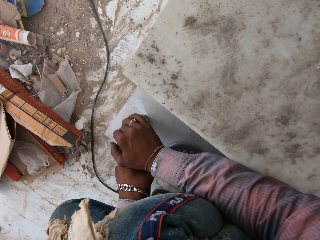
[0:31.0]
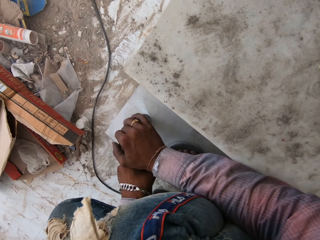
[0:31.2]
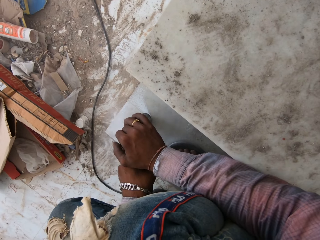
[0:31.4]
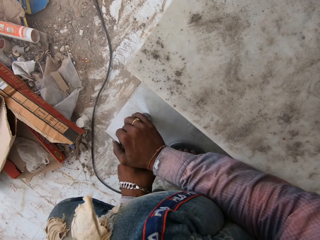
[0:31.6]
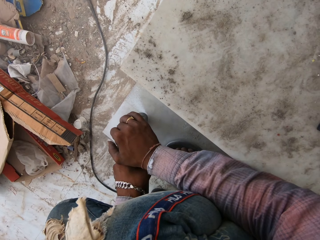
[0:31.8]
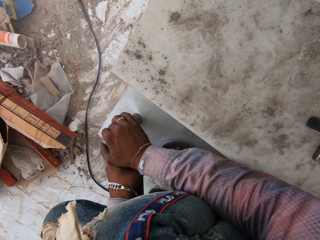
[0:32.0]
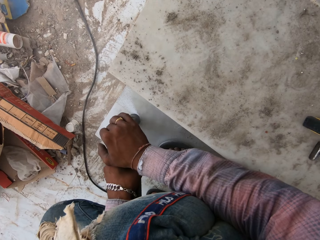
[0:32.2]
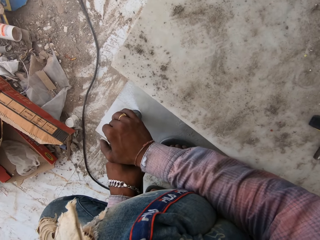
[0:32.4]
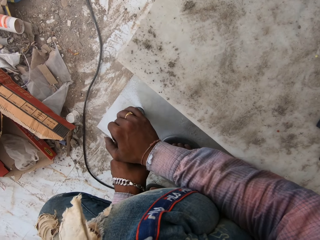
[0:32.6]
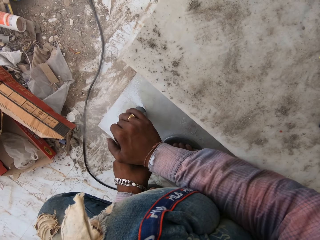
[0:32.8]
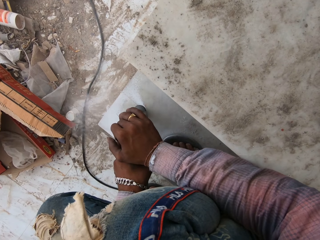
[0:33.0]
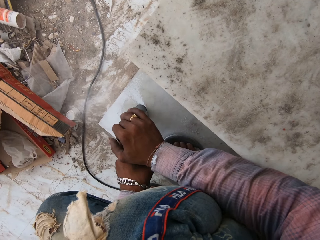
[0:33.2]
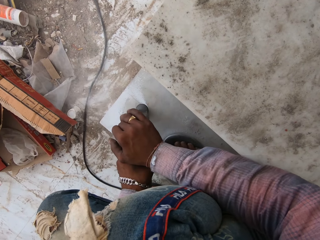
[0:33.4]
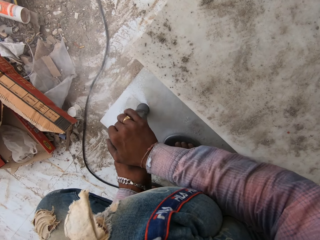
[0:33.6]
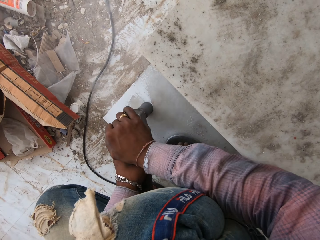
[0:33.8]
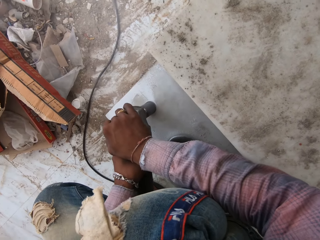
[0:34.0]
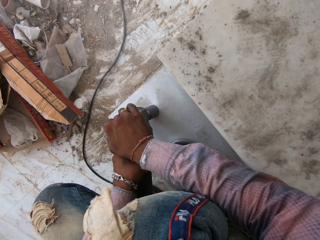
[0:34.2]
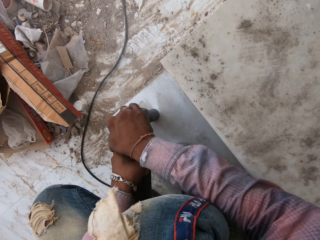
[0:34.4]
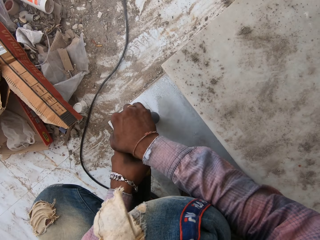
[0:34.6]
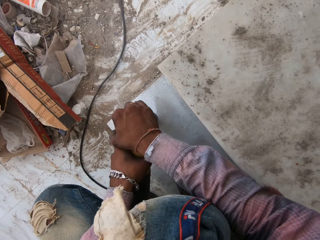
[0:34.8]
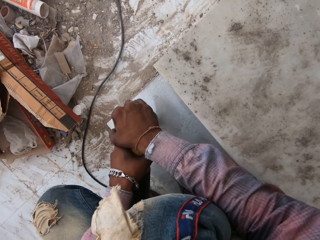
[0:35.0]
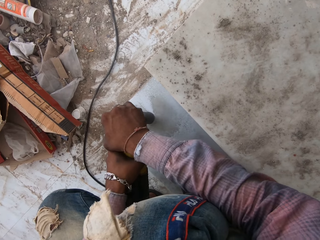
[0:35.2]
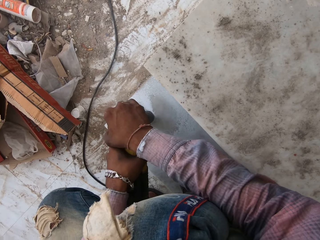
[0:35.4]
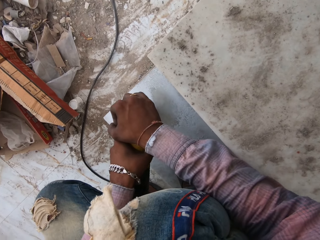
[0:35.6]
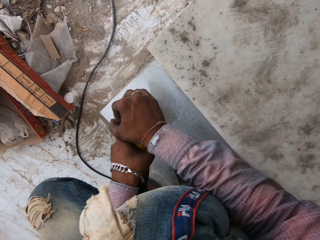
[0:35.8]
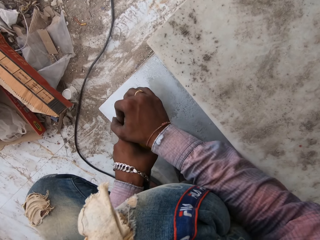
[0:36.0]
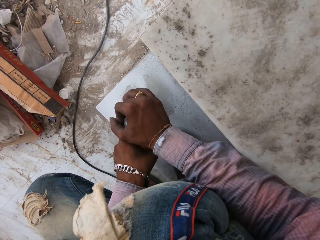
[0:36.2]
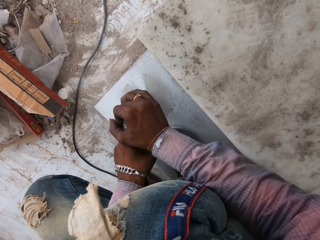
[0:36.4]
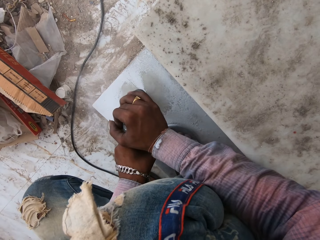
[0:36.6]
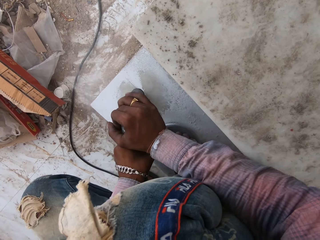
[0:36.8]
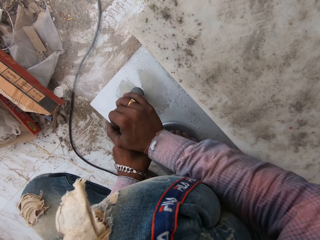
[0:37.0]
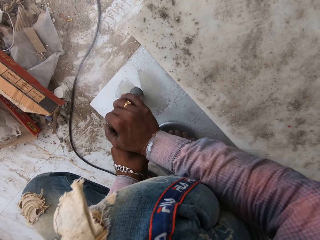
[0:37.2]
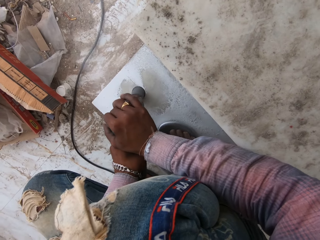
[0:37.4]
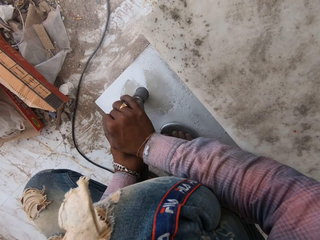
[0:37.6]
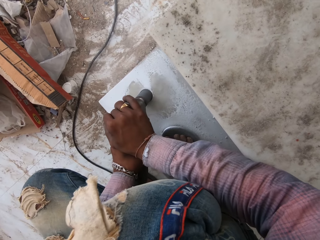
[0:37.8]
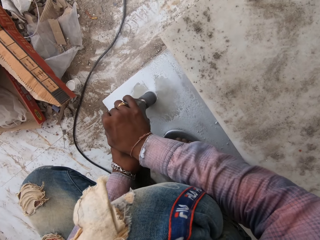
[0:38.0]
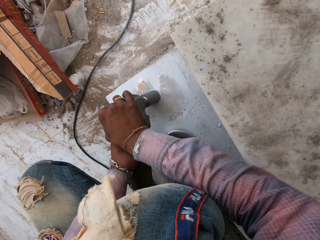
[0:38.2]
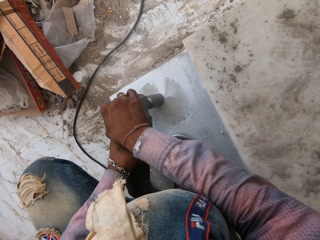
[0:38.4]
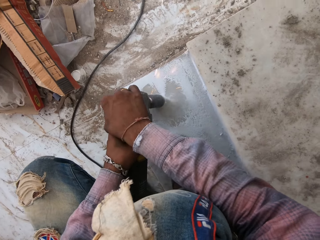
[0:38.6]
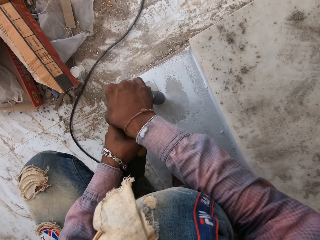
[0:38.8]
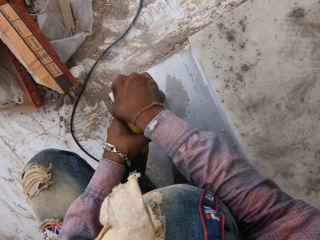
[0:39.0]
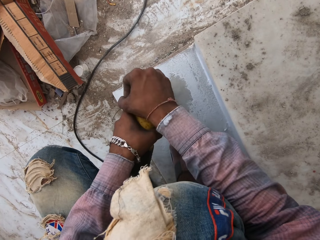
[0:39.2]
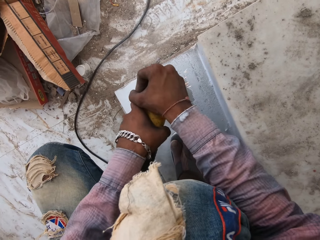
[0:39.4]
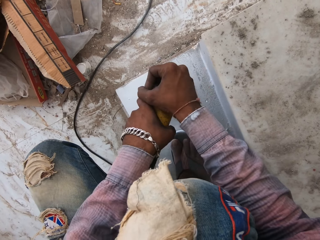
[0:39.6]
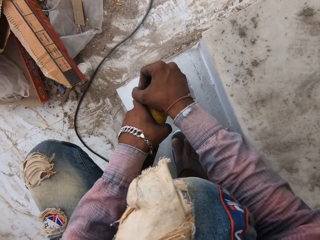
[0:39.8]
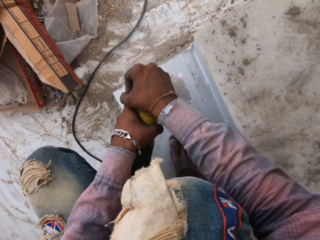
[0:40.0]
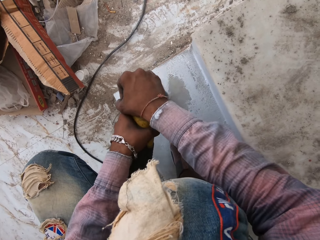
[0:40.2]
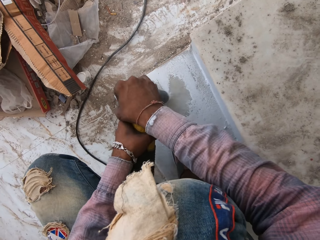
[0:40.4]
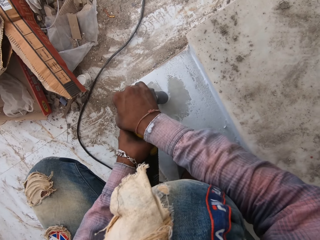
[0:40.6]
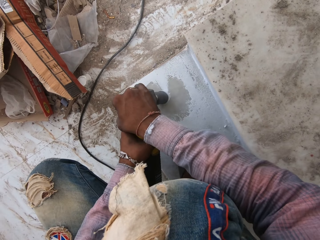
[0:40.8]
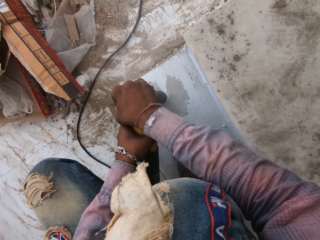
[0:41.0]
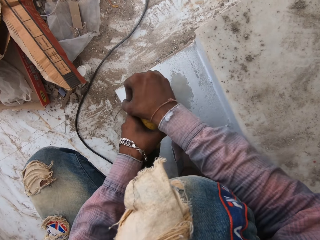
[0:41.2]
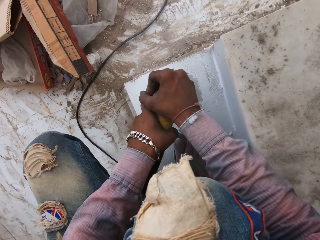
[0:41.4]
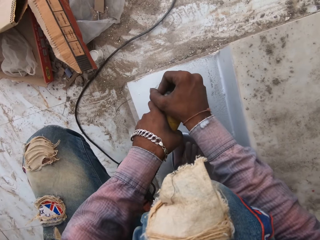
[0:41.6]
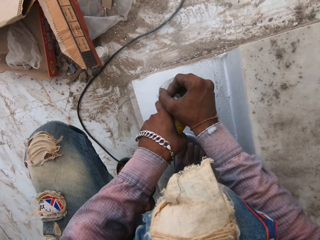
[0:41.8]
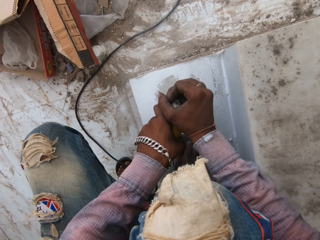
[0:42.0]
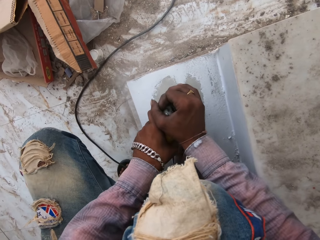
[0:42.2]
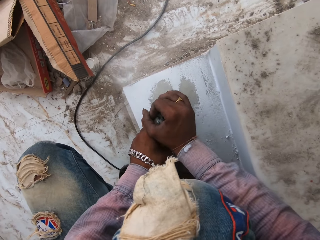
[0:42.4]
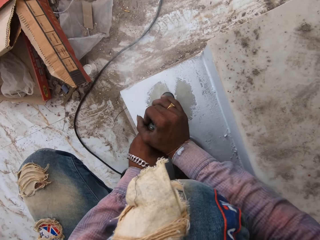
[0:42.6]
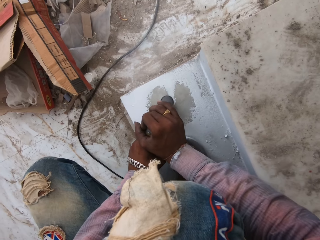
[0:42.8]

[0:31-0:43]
The camera wearer drills a hole on the floor with a drilling machine.

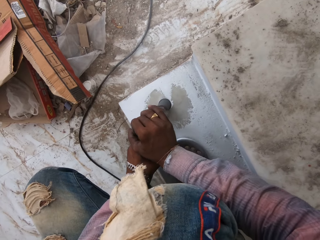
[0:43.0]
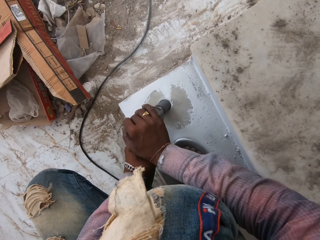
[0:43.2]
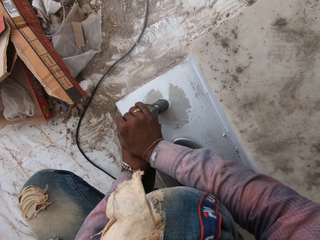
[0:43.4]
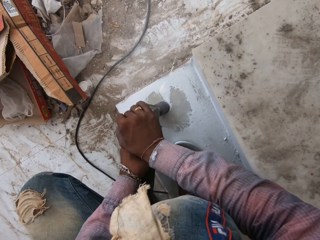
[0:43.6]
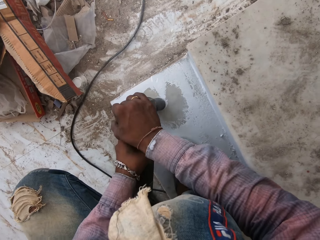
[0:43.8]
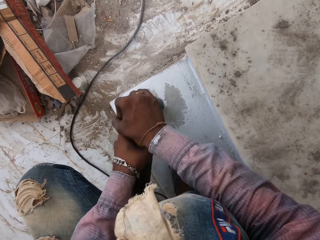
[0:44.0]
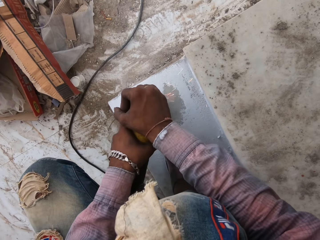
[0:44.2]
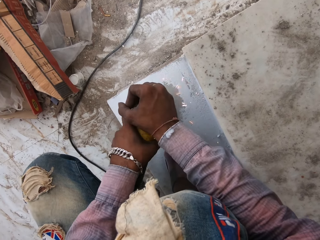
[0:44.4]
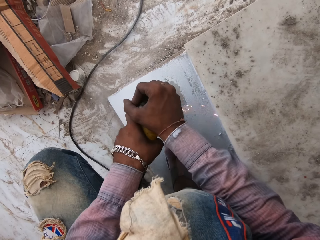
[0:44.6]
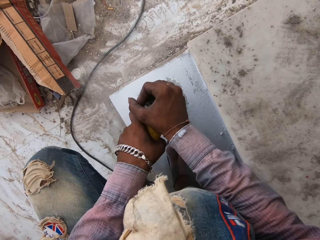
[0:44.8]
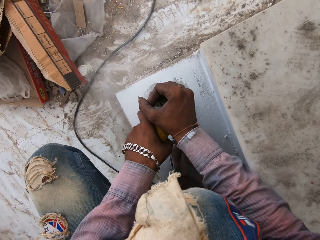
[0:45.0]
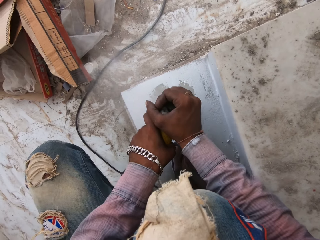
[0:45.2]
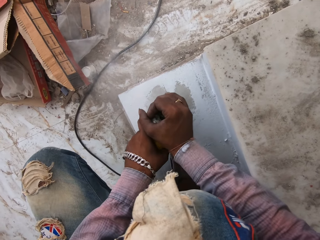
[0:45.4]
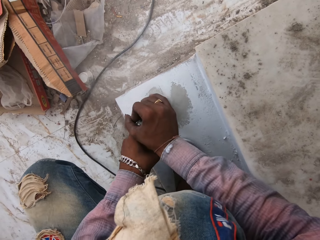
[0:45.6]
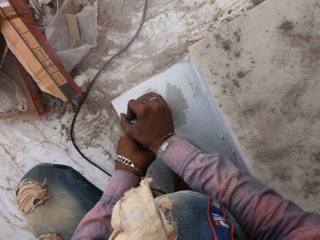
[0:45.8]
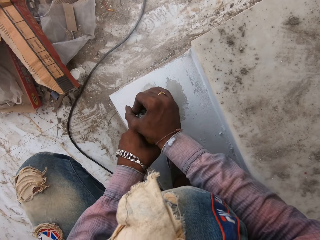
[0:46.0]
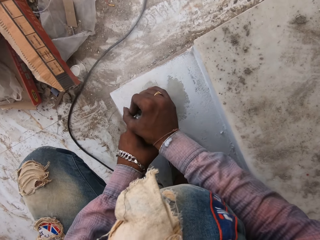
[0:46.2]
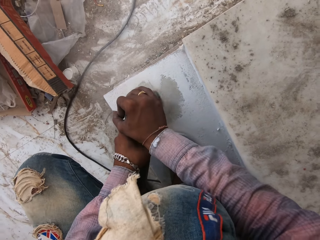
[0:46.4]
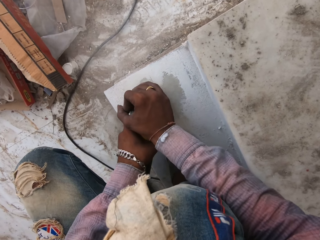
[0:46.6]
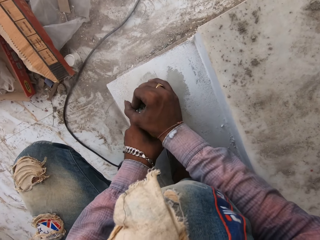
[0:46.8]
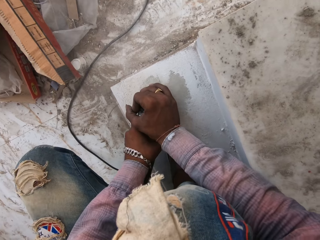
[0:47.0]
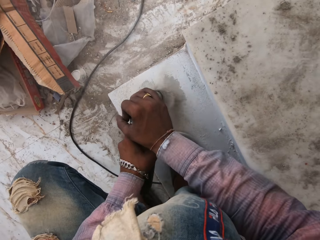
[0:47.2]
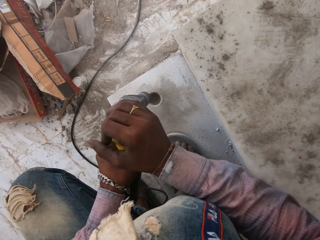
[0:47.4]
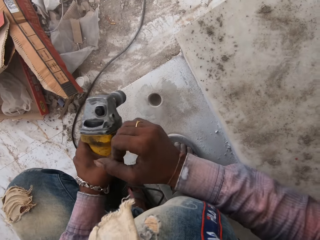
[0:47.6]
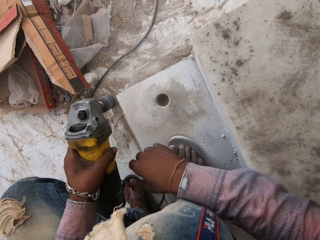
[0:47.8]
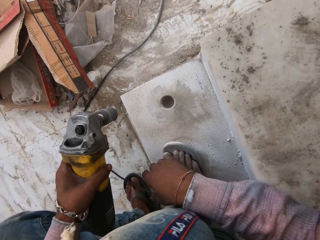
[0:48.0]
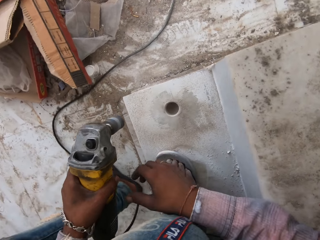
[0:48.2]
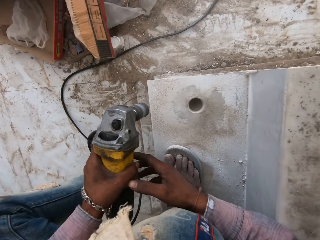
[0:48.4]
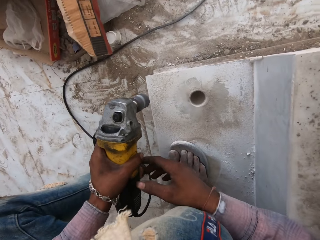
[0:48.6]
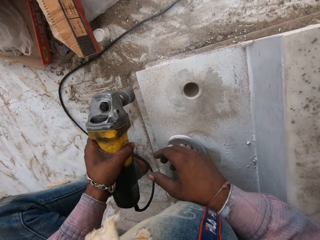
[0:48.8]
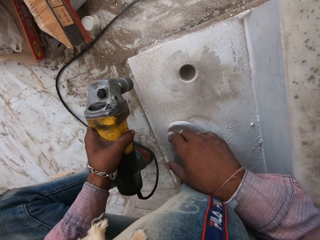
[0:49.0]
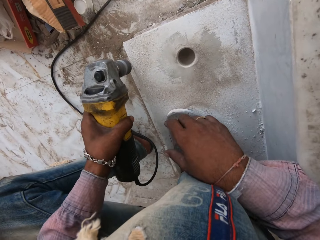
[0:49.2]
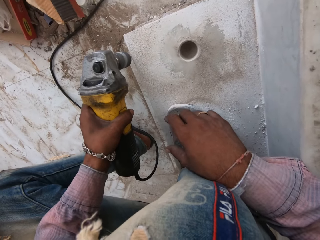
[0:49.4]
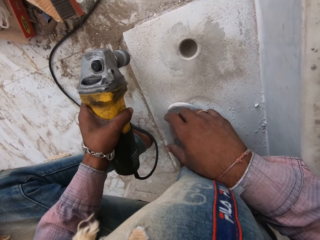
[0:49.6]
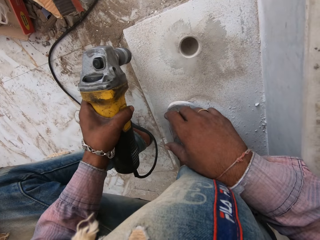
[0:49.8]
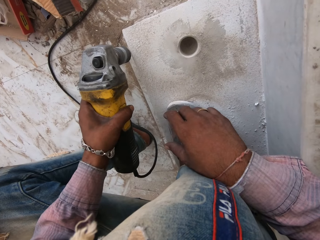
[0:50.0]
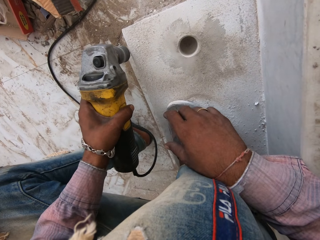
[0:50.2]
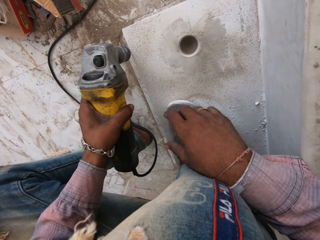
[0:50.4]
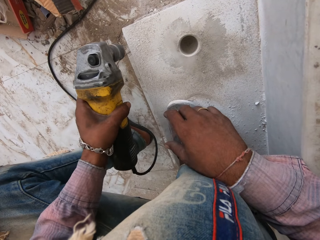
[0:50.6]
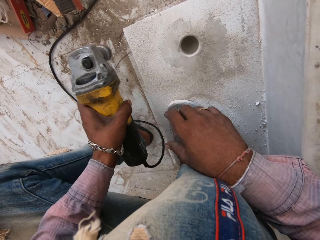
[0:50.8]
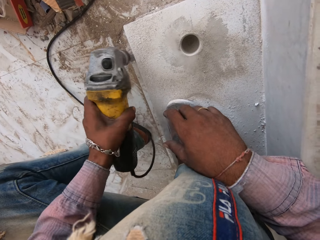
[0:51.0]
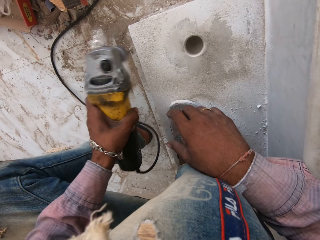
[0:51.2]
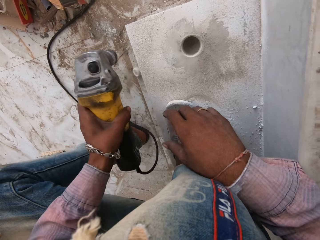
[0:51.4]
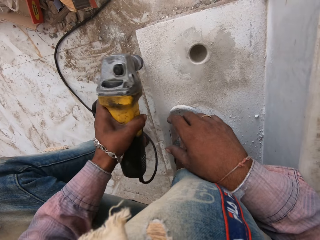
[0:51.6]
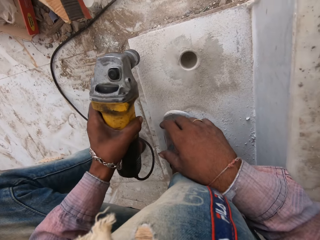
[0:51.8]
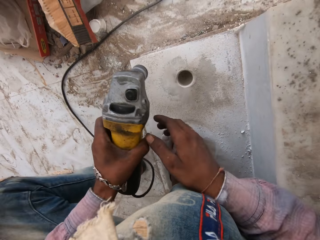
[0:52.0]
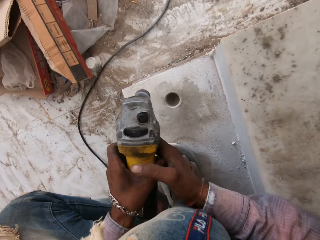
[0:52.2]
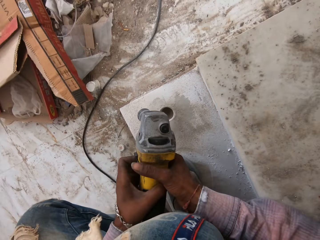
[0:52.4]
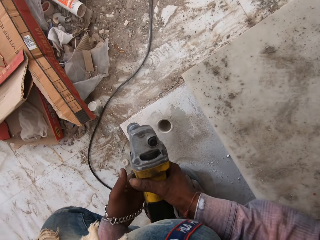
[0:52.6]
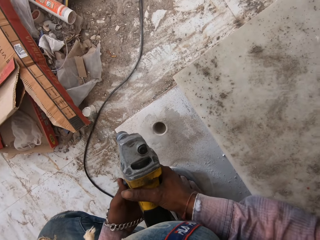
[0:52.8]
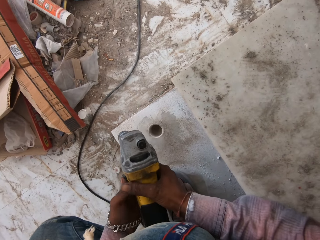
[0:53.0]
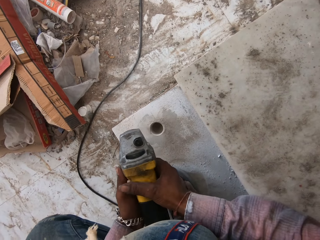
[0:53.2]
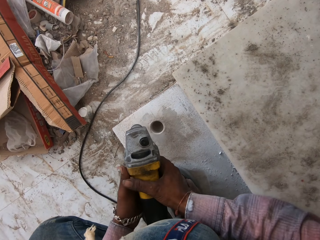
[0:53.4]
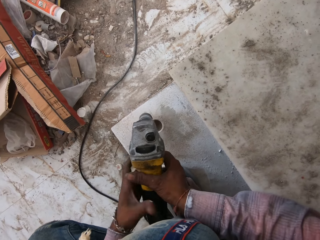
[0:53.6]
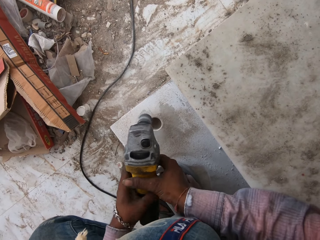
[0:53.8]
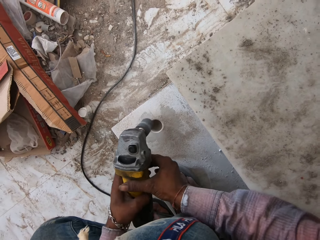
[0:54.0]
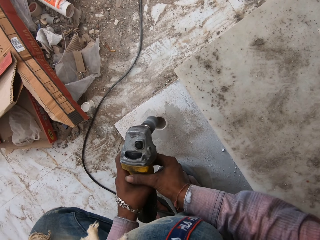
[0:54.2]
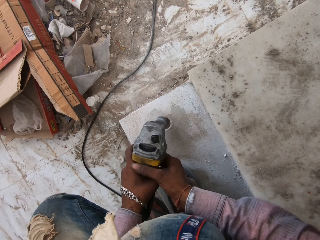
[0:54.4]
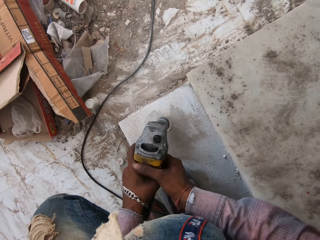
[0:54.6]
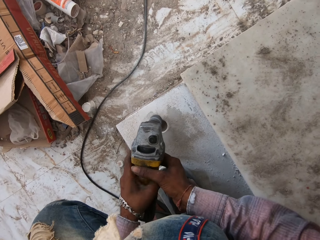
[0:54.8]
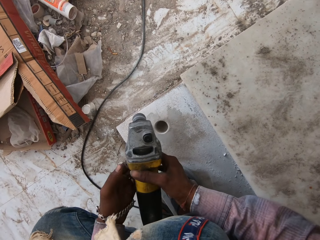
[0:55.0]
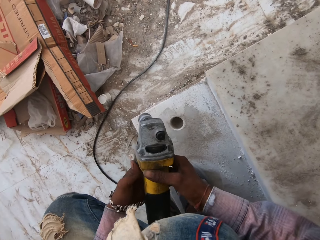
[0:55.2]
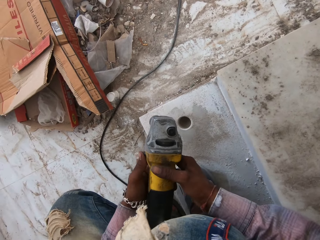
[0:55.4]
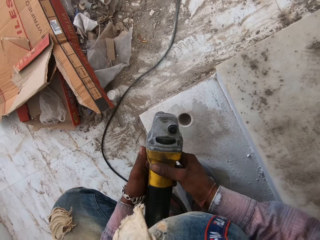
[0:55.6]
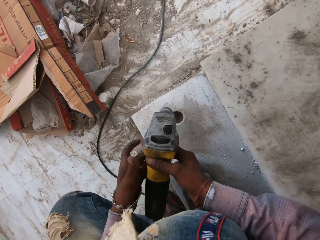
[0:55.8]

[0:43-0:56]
The camera wearer looks at a drilled hole. They remove cement from a drilling machine. They switch on the floor drilling machine.
